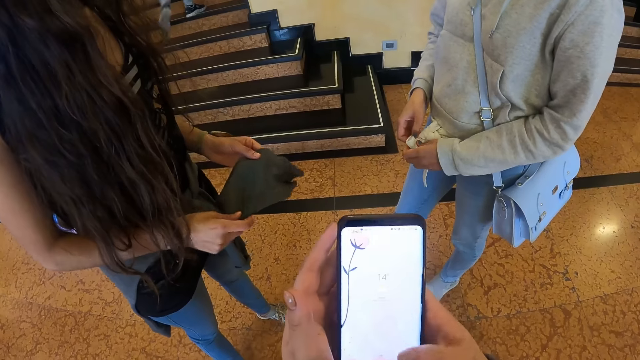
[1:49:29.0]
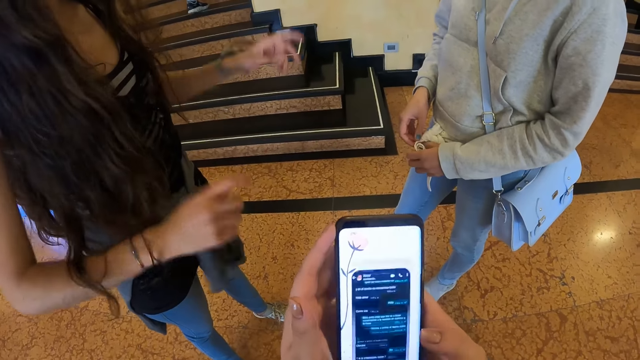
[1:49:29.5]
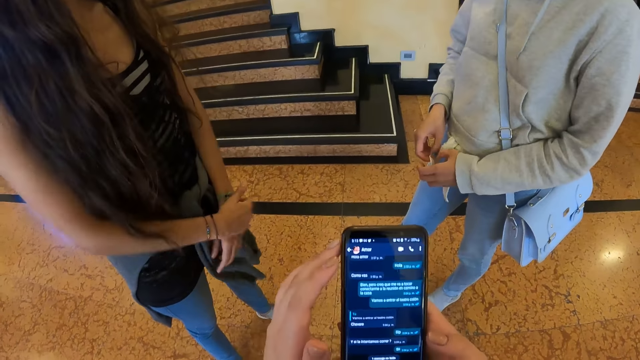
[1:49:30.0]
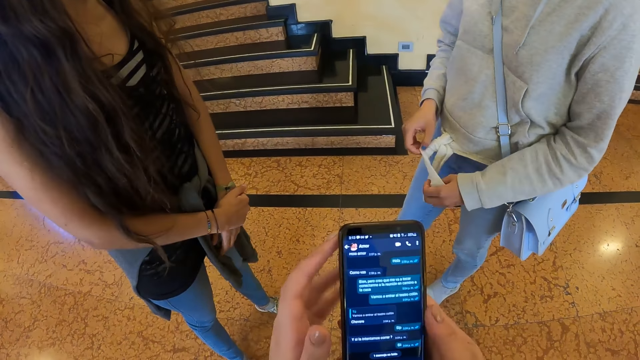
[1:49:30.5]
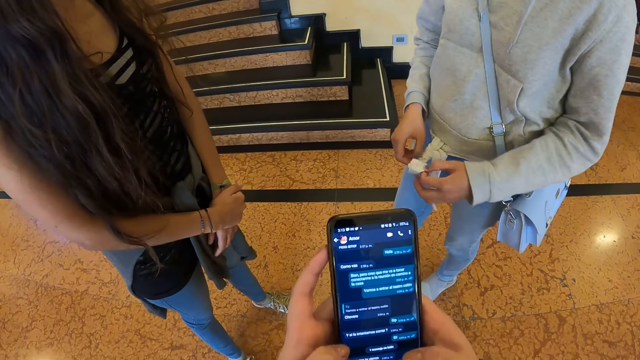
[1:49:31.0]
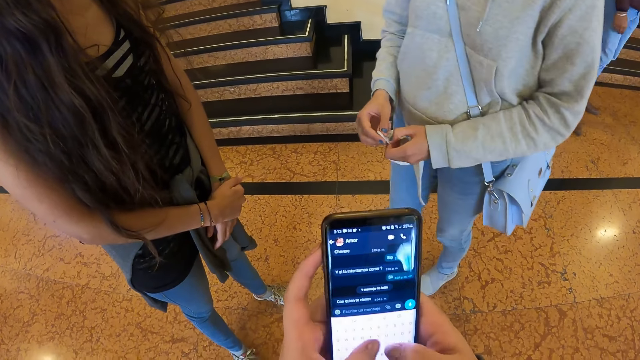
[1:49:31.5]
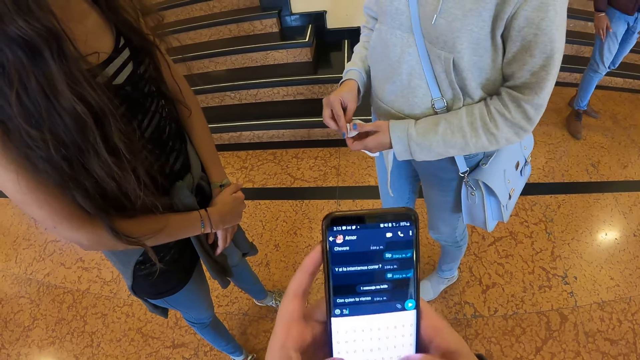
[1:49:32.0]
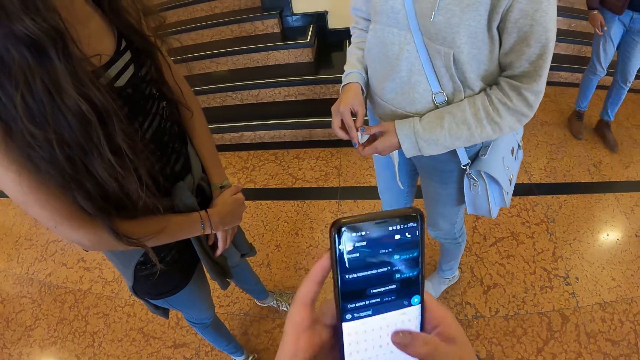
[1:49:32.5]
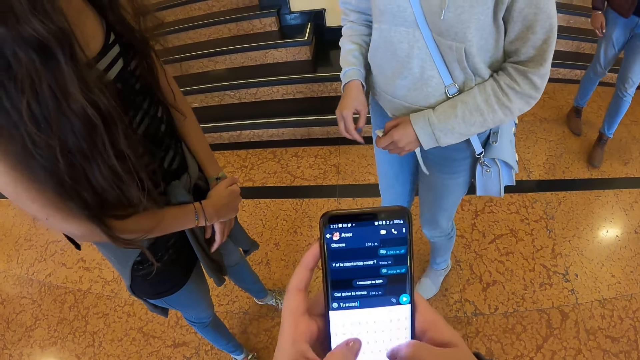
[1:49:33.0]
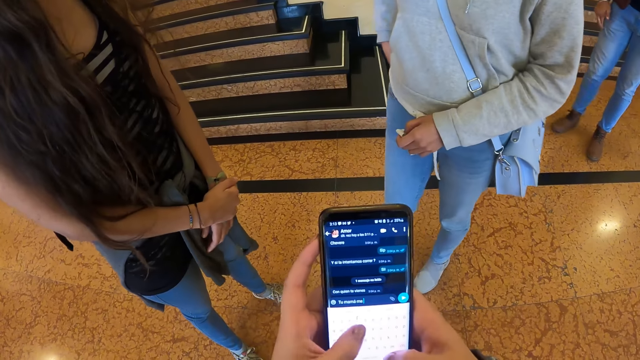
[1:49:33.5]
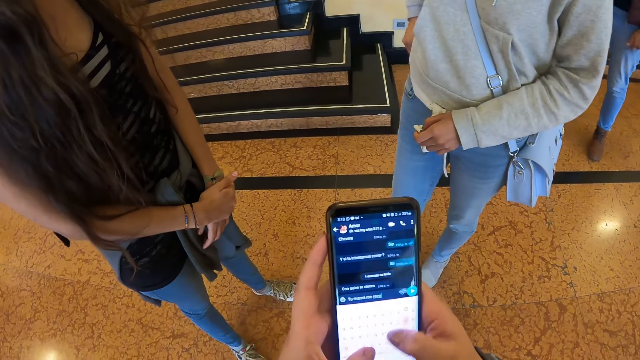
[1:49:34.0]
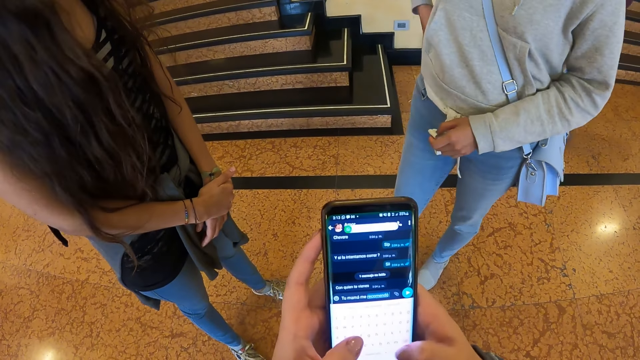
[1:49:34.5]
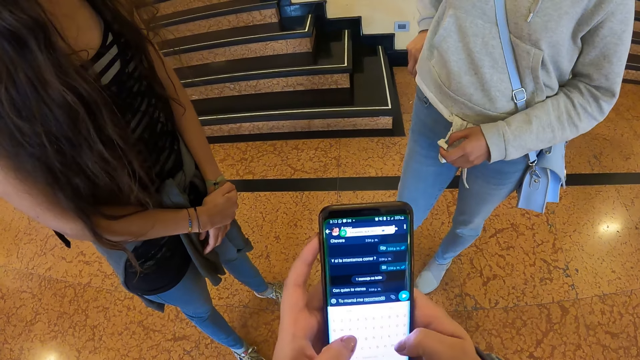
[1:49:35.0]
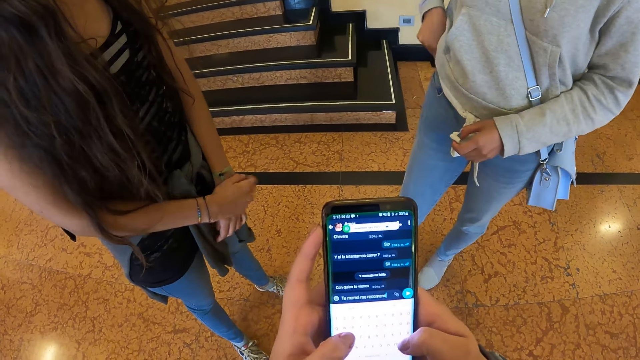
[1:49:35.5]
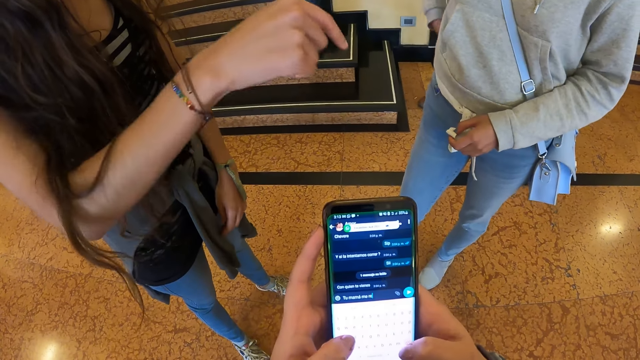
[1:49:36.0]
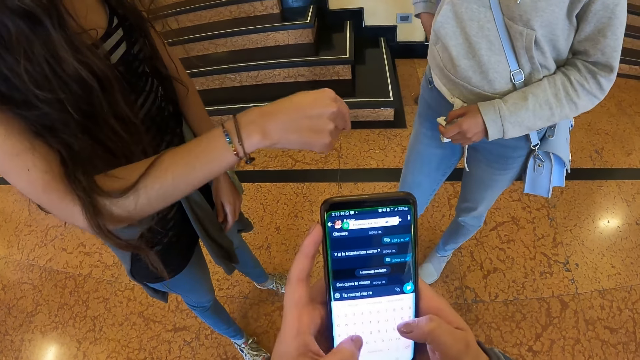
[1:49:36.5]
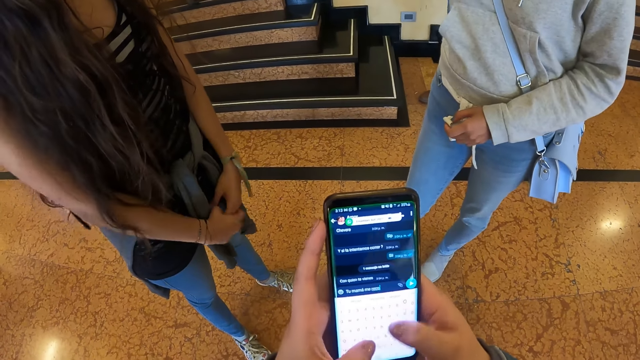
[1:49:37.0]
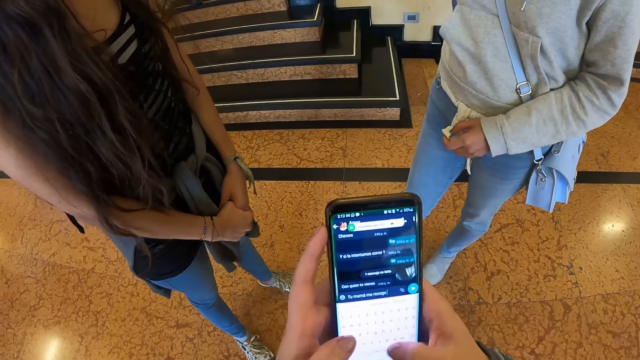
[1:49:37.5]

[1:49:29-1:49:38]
A lady moves the hands. The camera wearer types in the phone. Another lady straightens the cloth.

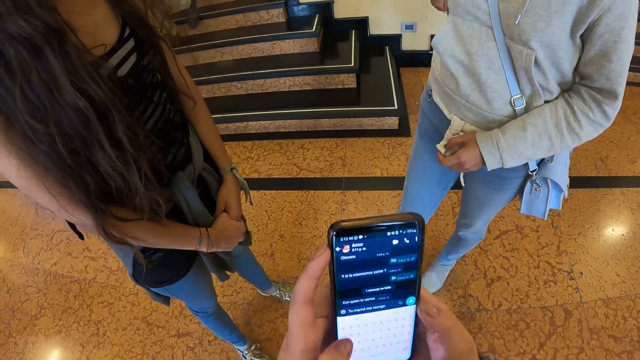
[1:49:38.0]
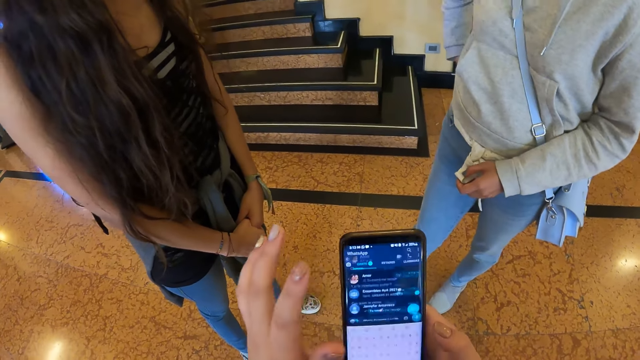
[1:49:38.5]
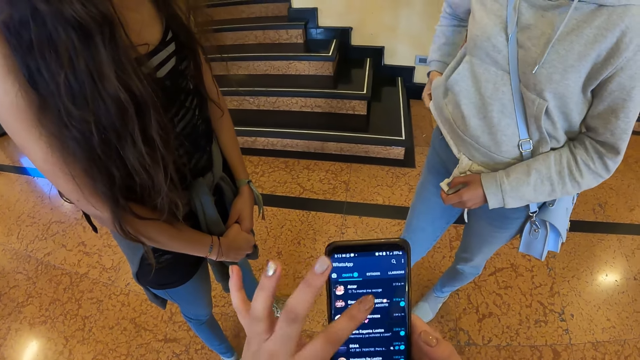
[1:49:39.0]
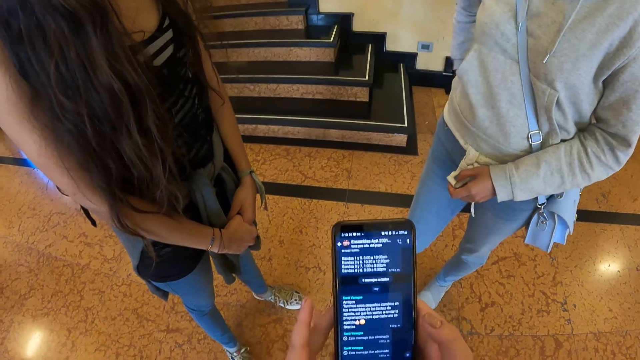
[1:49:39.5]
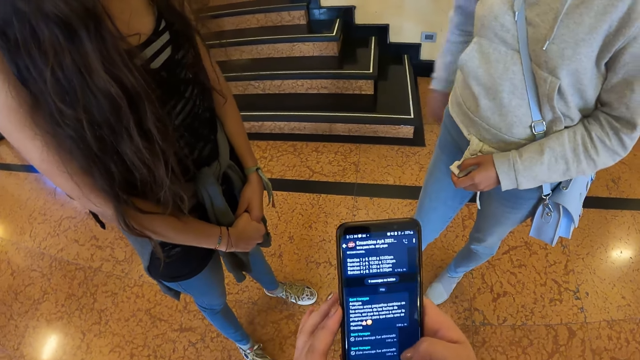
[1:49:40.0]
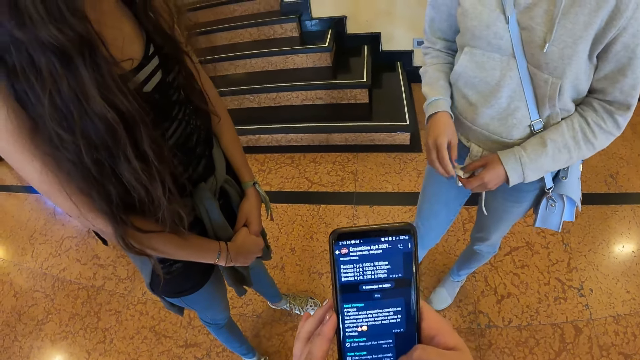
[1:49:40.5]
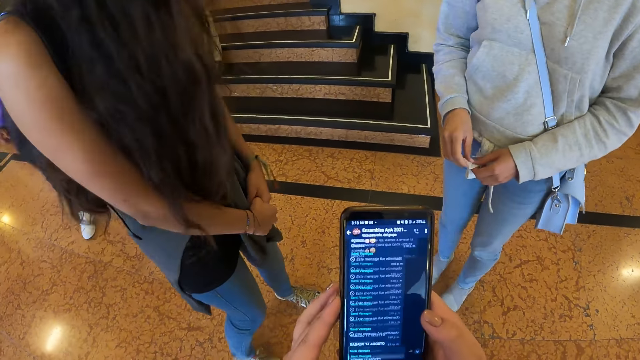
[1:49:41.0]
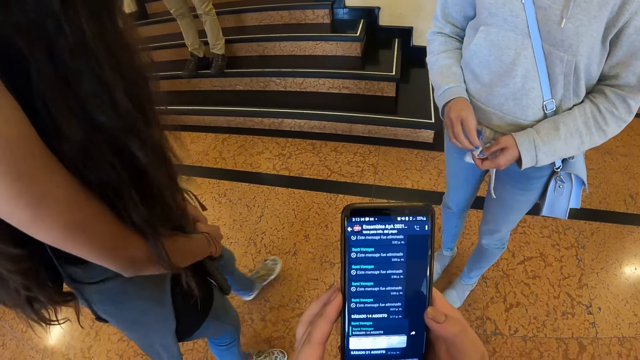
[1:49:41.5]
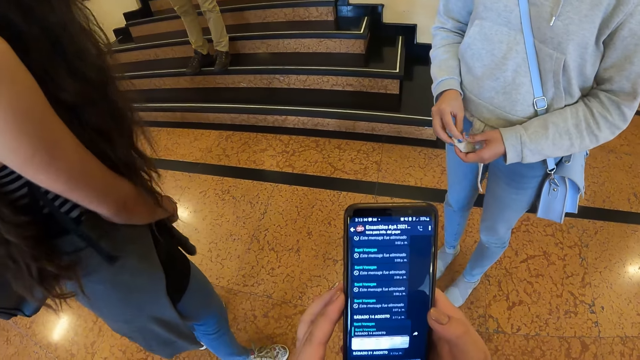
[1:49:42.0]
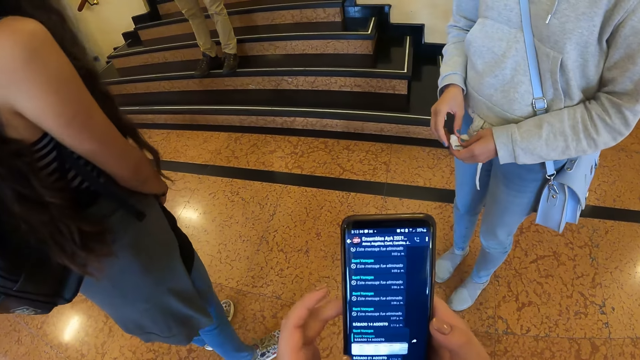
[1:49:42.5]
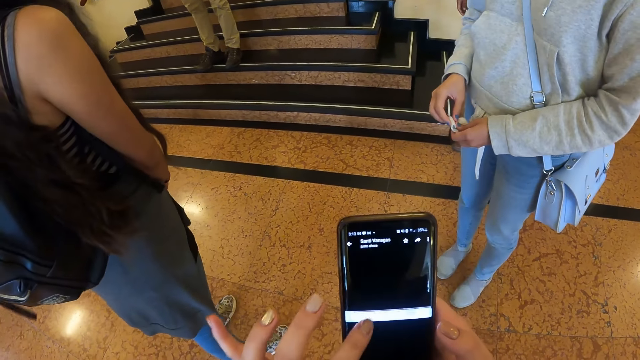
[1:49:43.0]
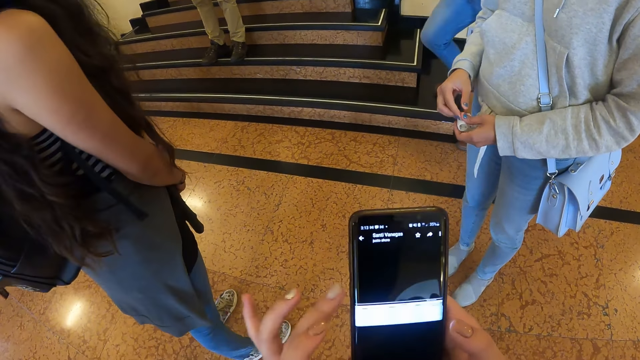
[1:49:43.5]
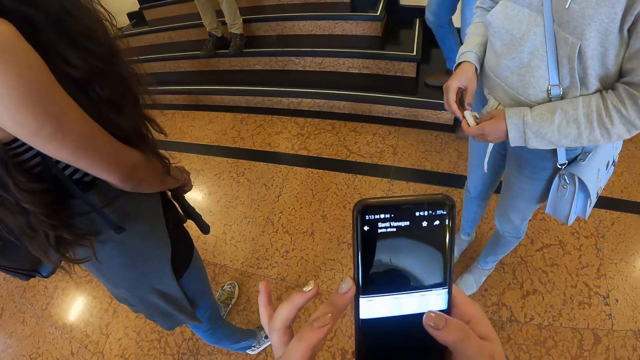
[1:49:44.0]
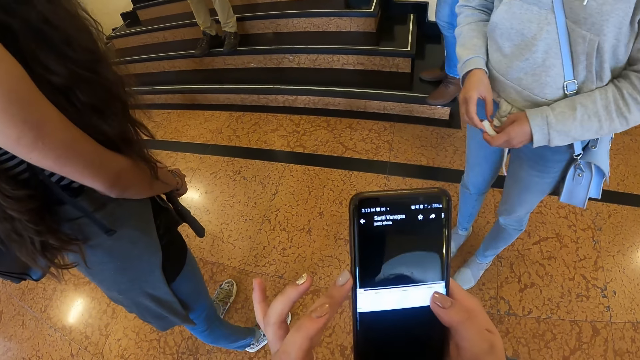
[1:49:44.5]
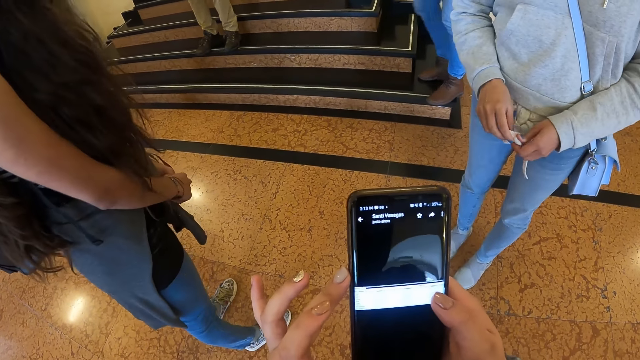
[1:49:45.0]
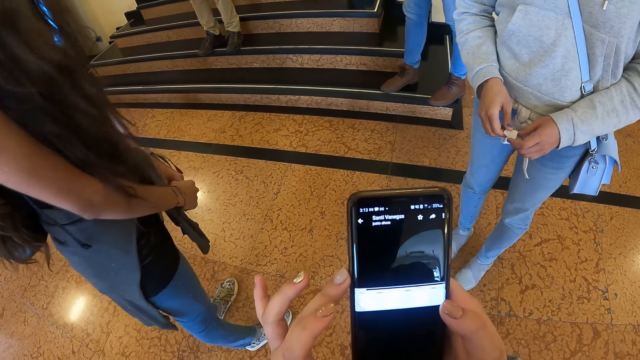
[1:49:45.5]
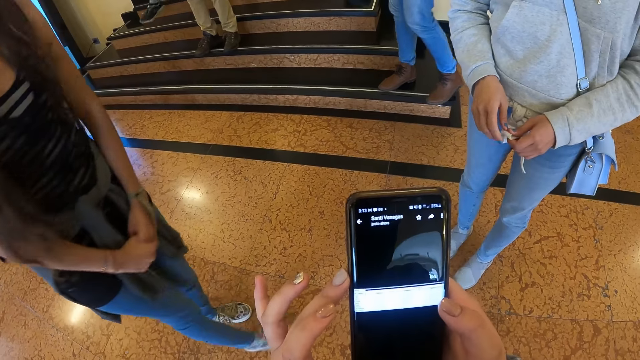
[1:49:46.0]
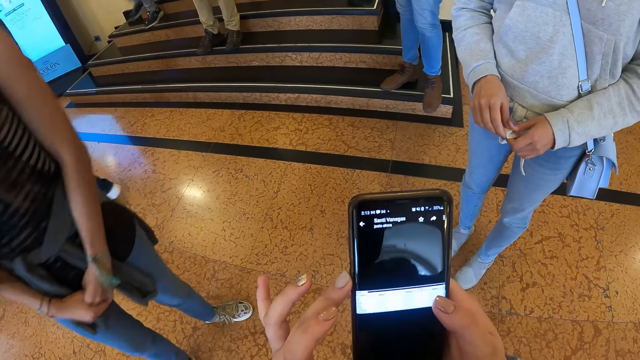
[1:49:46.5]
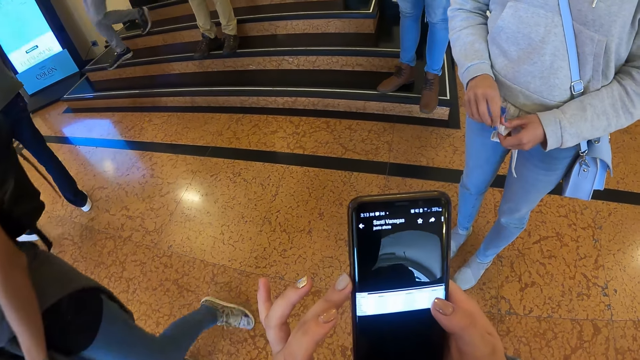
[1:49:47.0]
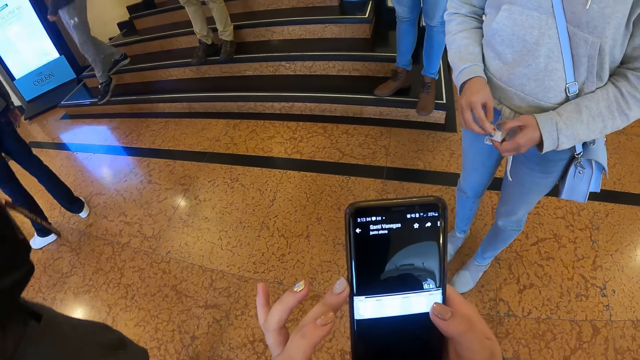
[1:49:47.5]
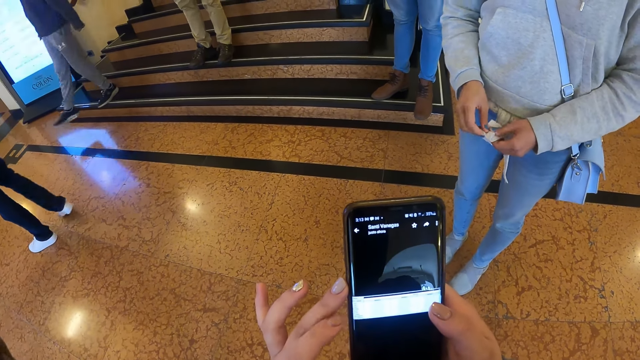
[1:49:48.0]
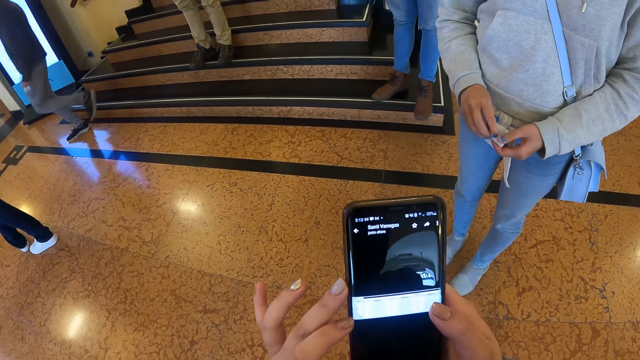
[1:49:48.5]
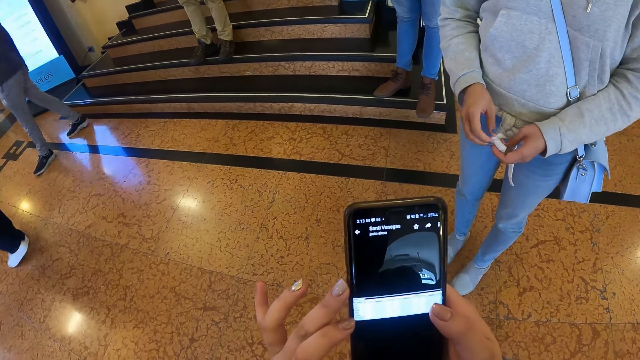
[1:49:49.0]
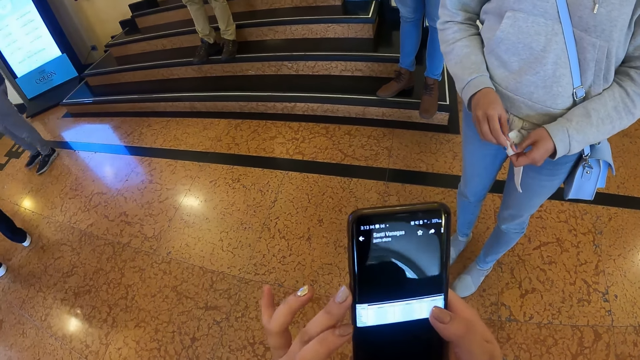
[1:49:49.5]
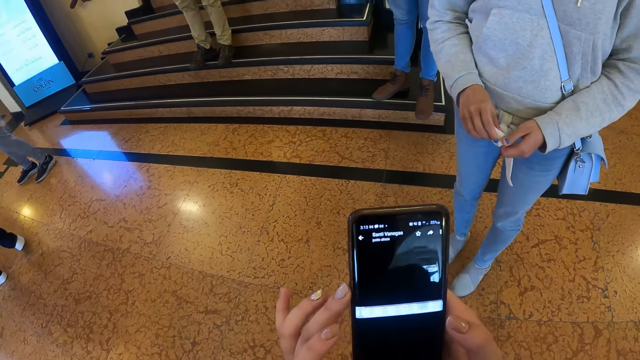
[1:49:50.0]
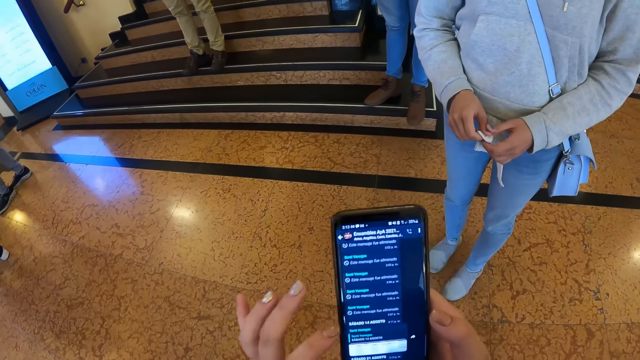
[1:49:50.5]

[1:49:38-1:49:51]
The camera wearer browses the phone. A lady looks around. The camera wearer looks at the phone.
